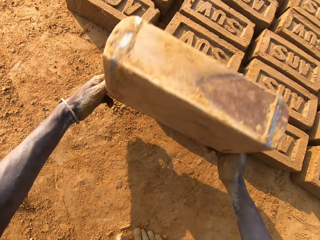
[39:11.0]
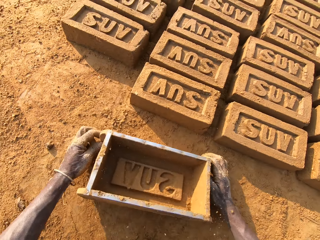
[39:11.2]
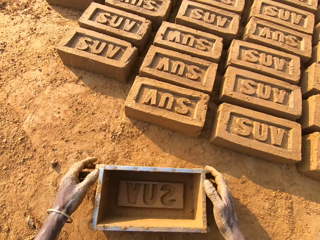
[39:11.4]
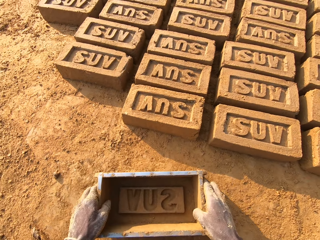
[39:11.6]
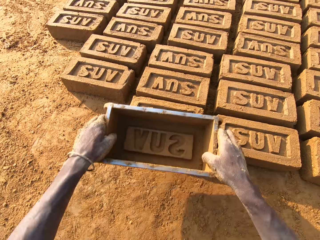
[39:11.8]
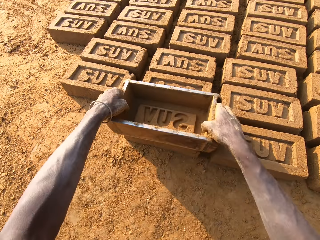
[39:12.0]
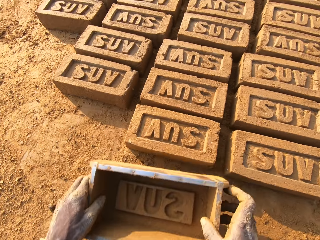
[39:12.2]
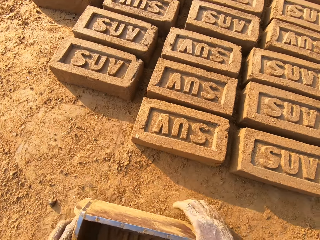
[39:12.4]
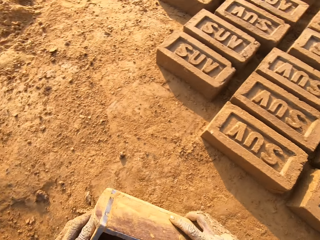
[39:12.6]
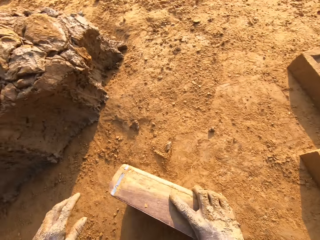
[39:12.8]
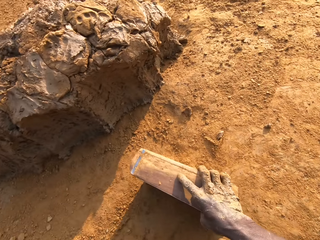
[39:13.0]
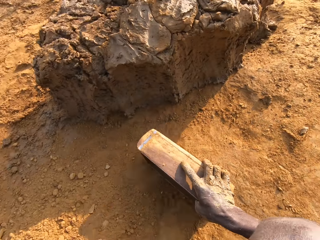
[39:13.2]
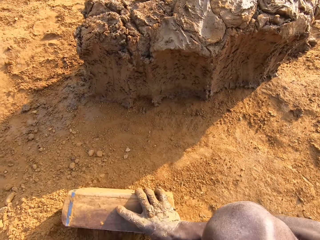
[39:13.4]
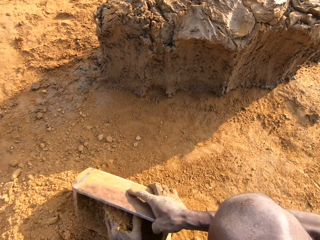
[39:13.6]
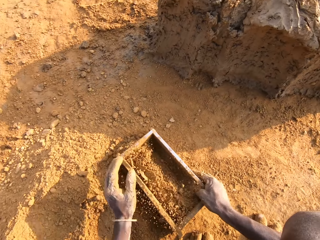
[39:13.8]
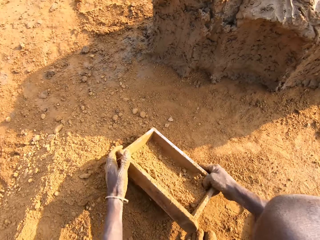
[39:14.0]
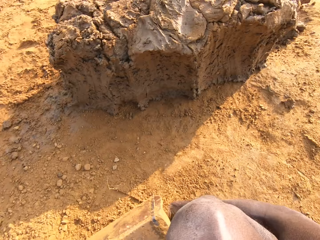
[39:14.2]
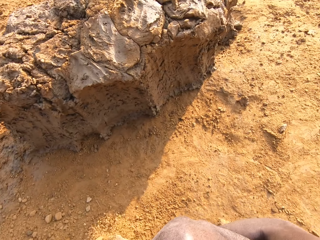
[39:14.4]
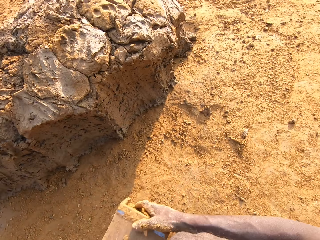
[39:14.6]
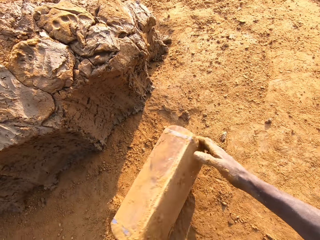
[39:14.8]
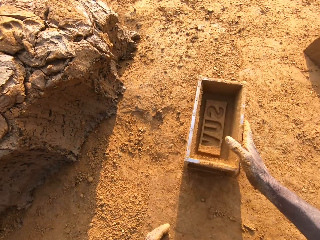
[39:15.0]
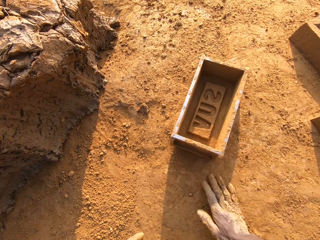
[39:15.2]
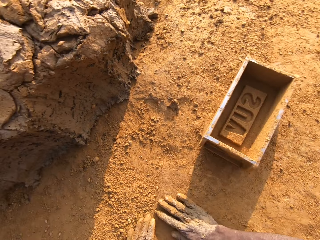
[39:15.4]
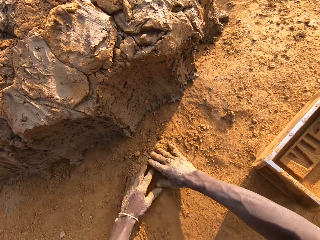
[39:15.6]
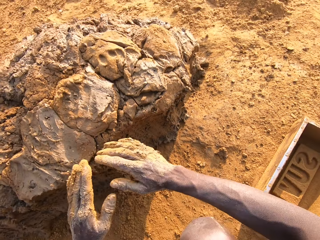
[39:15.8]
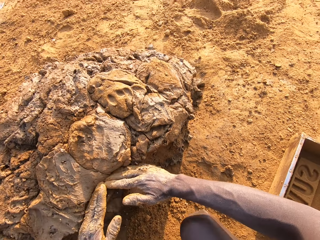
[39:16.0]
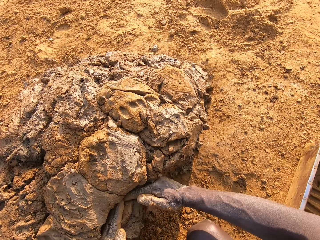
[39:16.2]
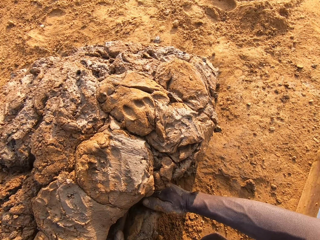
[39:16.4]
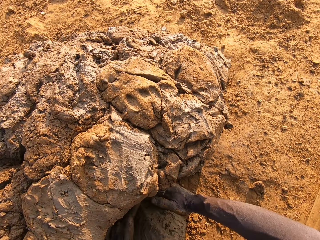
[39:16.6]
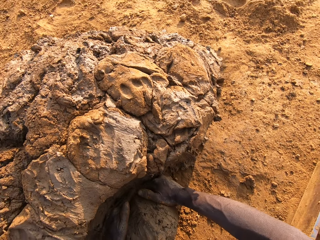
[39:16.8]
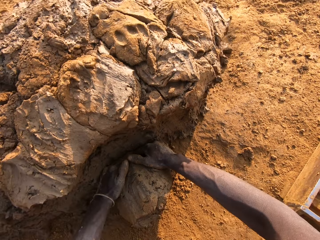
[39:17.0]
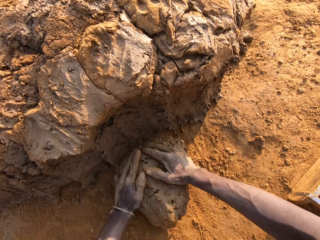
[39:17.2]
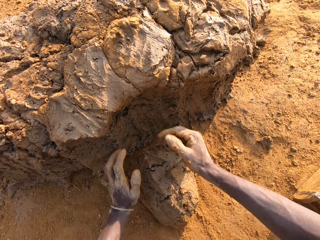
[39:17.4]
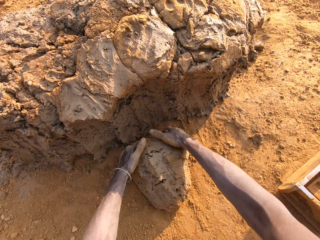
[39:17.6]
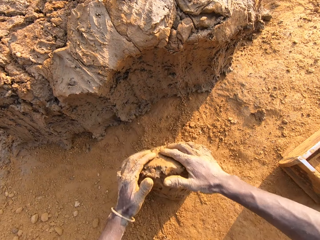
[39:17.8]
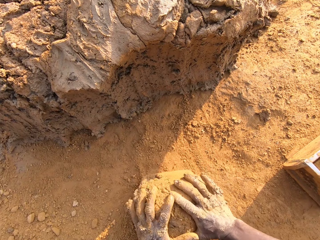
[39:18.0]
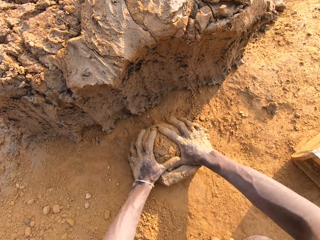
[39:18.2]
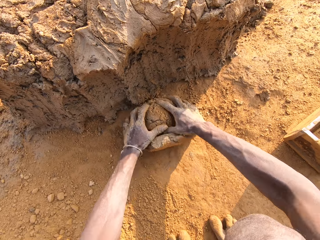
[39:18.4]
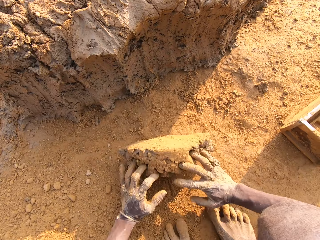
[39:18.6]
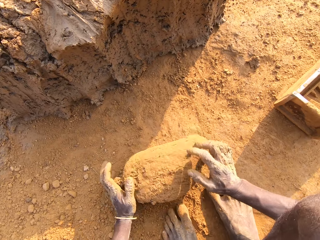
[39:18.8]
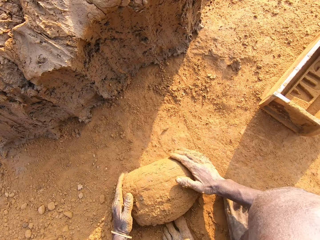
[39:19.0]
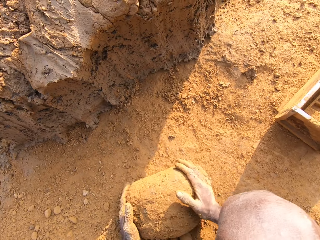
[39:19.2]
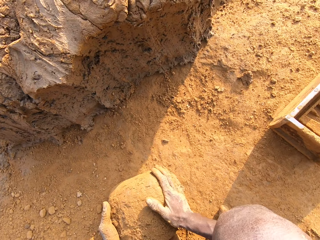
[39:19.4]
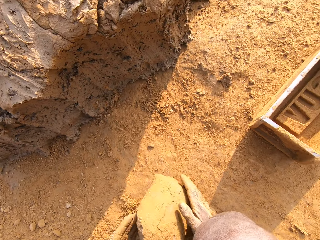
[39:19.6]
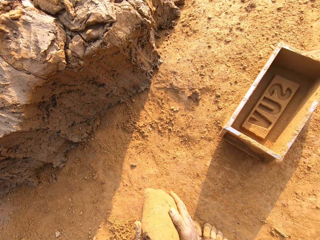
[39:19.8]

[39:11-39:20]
The camera wearer places the brick mold on the ground. He picks up the brick mold. He taps the brick with the brick mold in his hands. He places the brick mold on the ground. He moves close to the heap of mortar. He picks up the brick mold. He packs sand on the ground with the brick mold. He pours the sand in the brick mold on the ground. He puts the brick mold on the ground. He touches the ground. He slides his hands on the ground. He cuts out a portion of mortar from the heap of mortar with his hands. He molds the mortar on the ground.

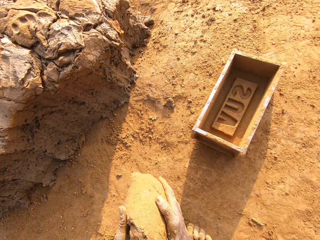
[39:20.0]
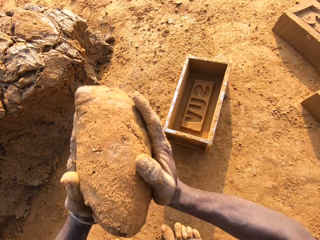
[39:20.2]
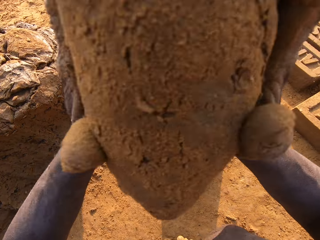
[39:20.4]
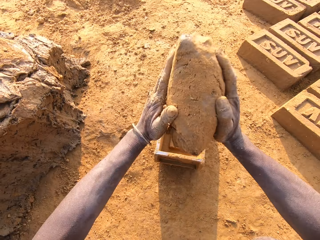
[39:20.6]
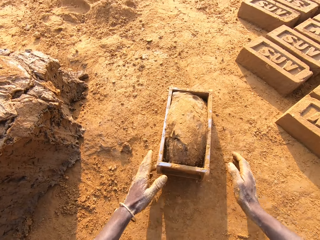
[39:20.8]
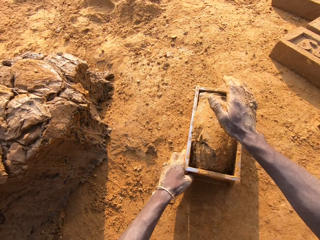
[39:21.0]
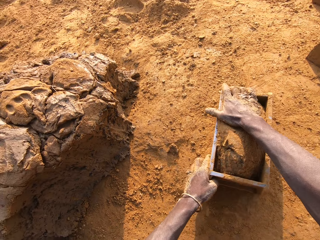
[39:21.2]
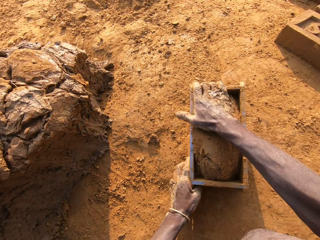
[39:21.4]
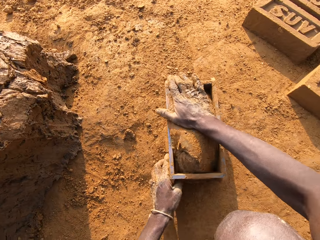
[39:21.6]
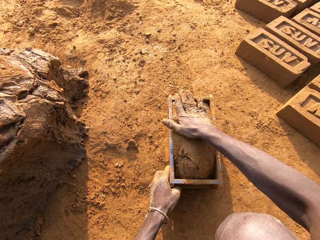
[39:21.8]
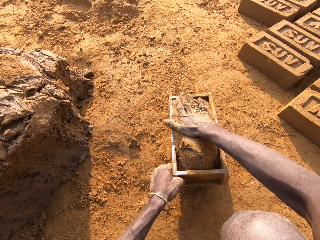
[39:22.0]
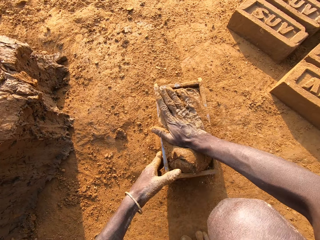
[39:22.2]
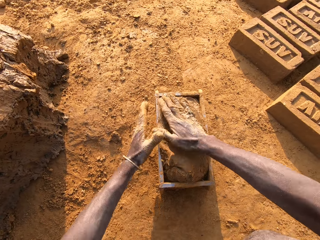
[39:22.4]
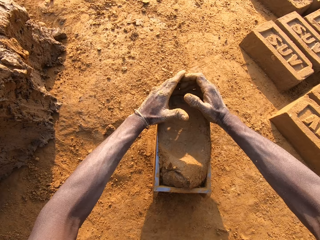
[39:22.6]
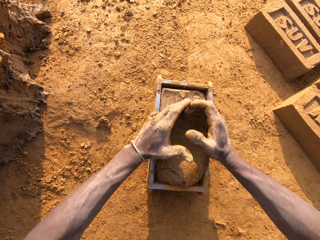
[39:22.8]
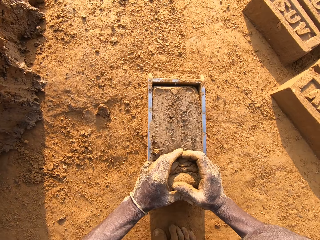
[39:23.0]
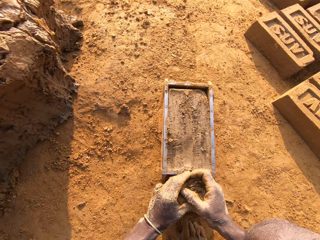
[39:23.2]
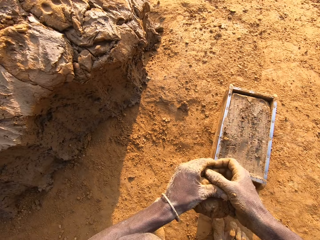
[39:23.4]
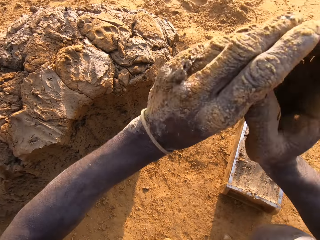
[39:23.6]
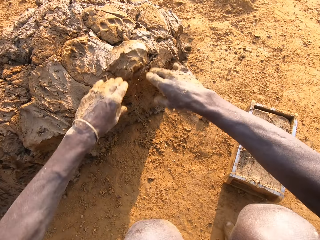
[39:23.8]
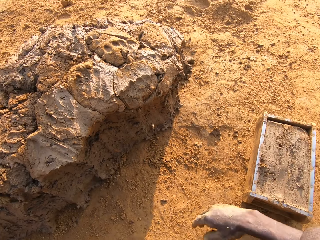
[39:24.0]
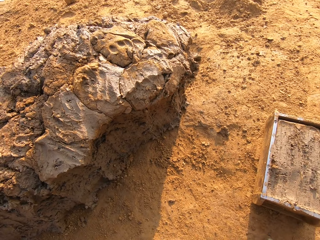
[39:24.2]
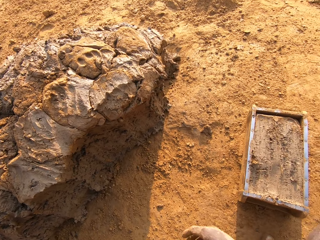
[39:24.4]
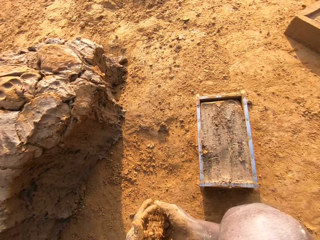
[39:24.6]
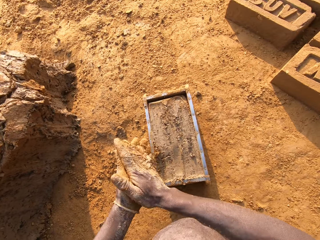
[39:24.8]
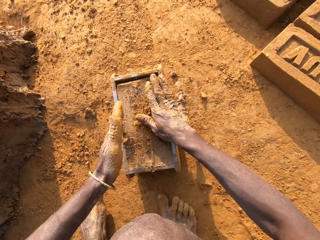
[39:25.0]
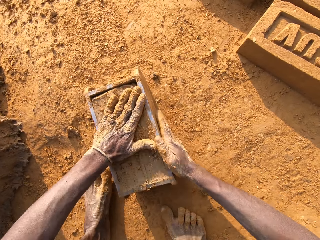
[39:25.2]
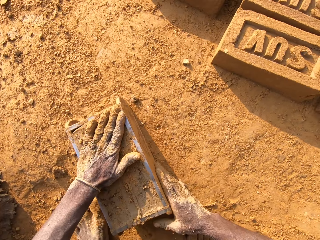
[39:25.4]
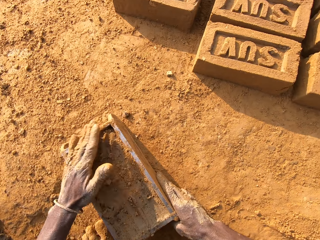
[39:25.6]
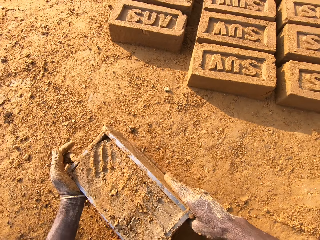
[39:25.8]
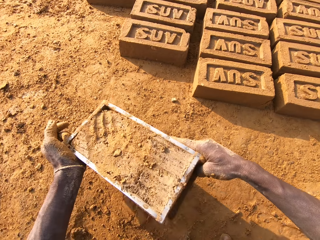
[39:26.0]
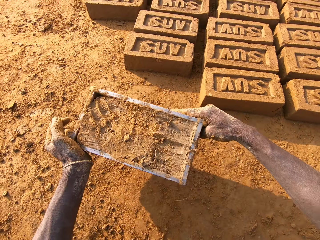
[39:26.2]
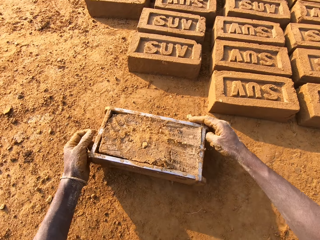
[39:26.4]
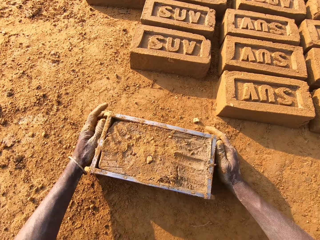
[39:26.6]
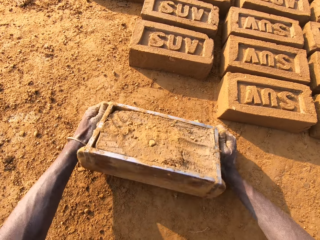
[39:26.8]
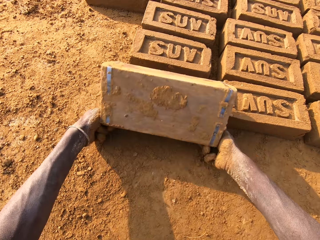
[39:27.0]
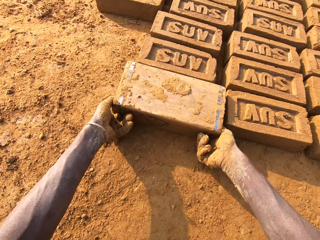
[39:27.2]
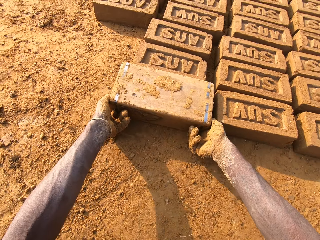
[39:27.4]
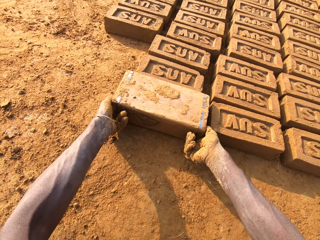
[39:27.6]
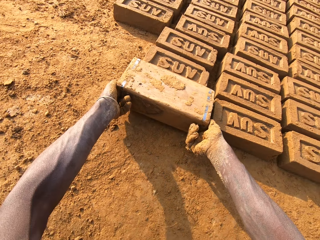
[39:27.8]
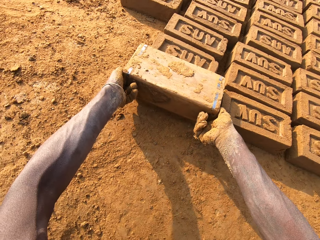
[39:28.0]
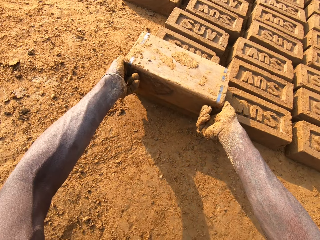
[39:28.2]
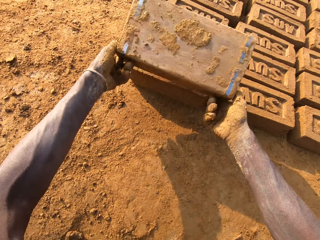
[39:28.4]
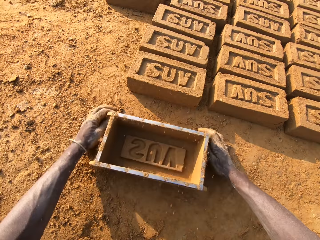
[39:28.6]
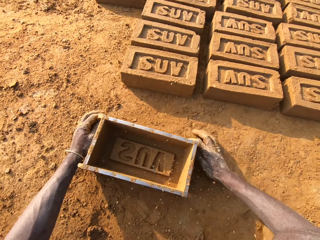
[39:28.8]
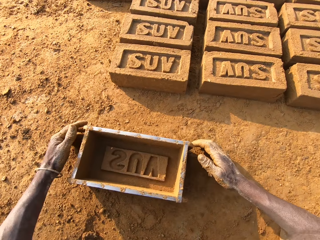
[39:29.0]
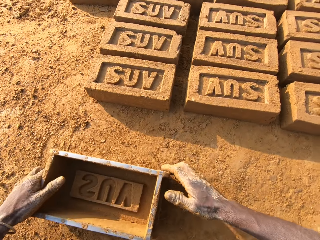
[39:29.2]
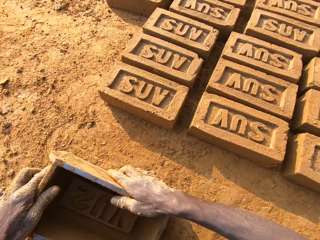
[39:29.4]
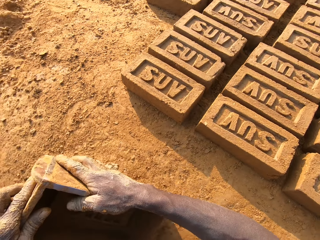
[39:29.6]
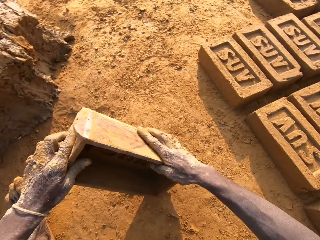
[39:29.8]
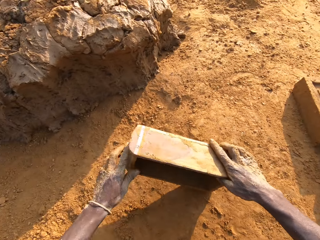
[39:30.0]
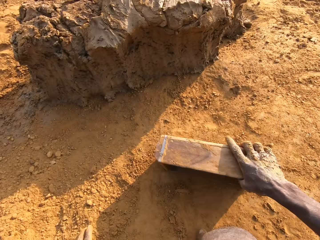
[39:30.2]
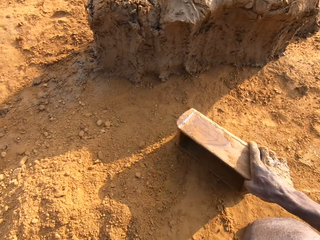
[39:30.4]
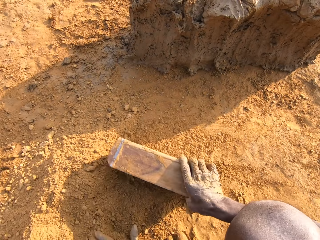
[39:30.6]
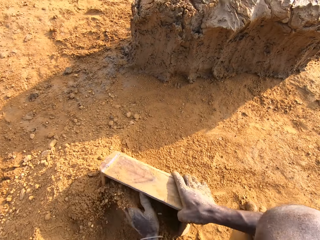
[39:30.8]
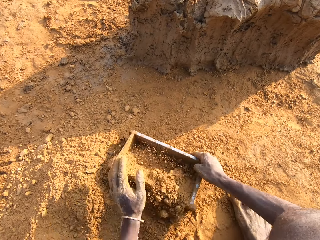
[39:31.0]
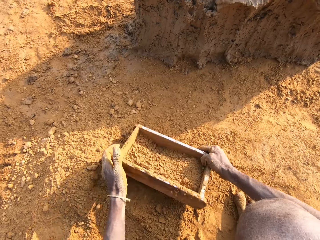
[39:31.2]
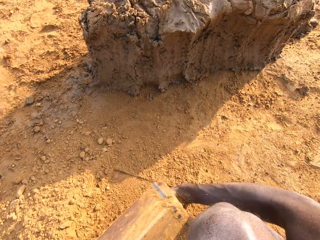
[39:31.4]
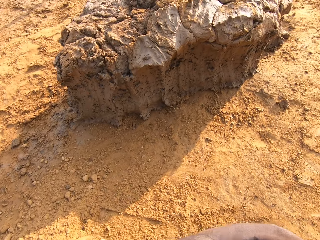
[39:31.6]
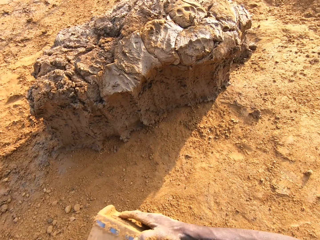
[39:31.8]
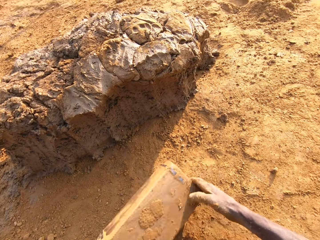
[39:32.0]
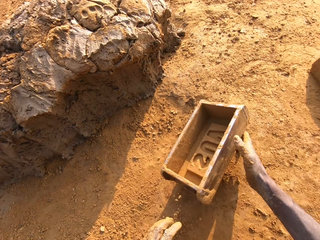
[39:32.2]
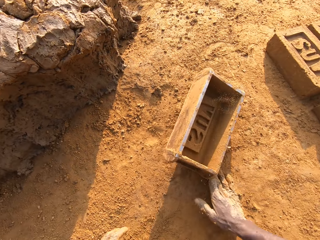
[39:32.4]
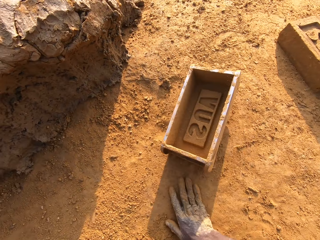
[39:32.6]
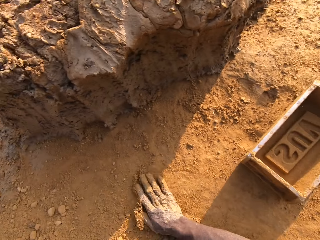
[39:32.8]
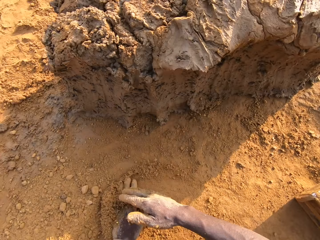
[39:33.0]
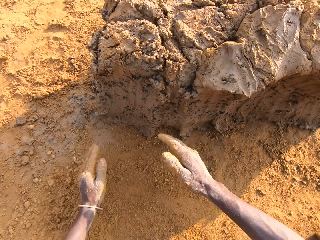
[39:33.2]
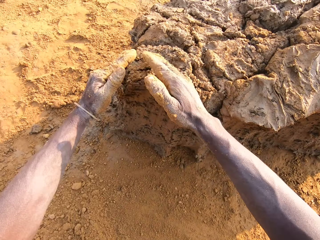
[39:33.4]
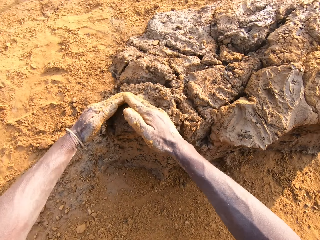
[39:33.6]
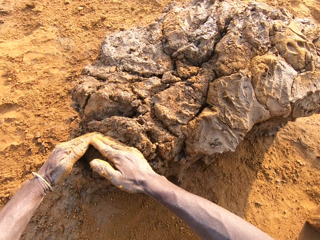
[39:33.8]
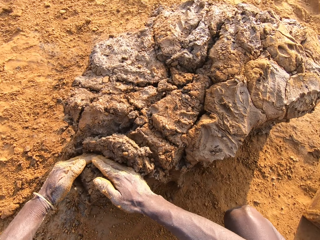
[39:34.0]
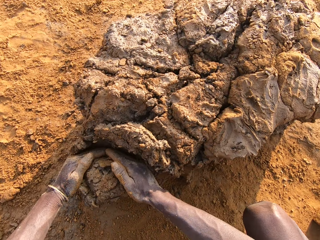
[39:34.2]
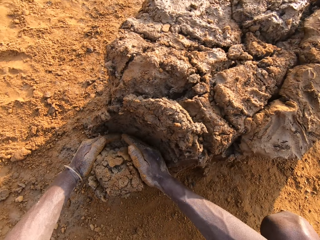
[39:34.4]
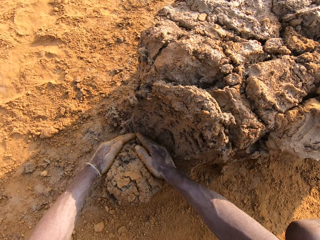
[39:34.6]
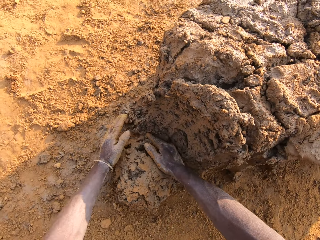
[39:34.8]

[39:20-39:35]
The camera wearer picks up the clay or mortar. He puts the clay in the brick mould. He holds the brick mould. He presses the clay. He scrapes mortar from the brick mould with his hands. He drops the portion of mortar in his hands on the heap of mortar. He takes sand on the ground with his left hand. He rubs the sand in his hands over the brick mould. He puts the sand in the clay. He beats the mortar in the brick mould with the sand in his left hand. He adjusts the brick mould closer to the bricks aligned on the ground. He picks up the brick mould and places the brick mould on the ground. He flips the brick mould upside down. He removes the brick mould from the brick. He places the brick mould on the ground. He picks up the brick mould. He moves close to the heap of mortar. He puts sand in the brick mould. He packs sand on the ground with the brick mould. He pours the sand in the brick mould on the ground. He puts the brick mould on the ground. He touches the ground. He slides his hands on the ground. He cuts out a portion of mortar from the heap of mortar with his hands.
